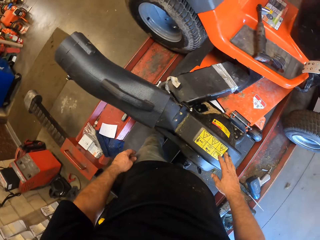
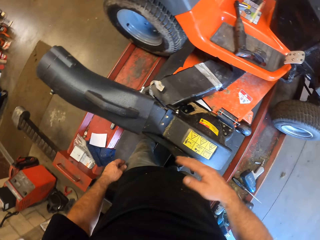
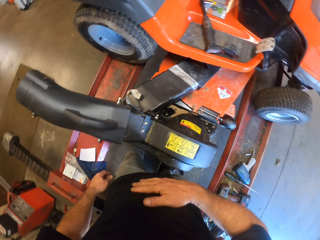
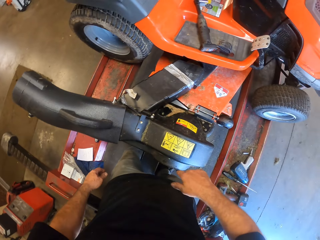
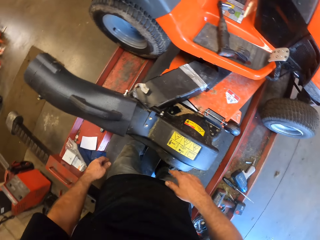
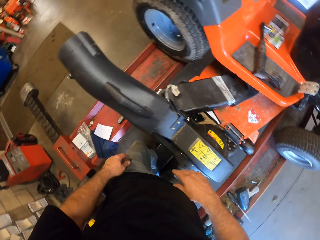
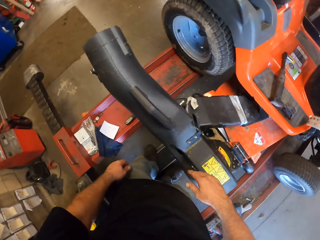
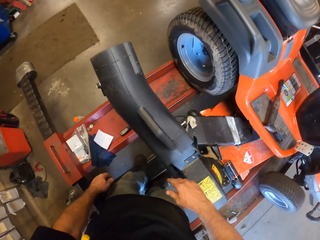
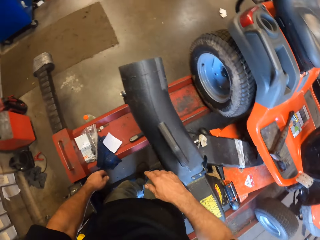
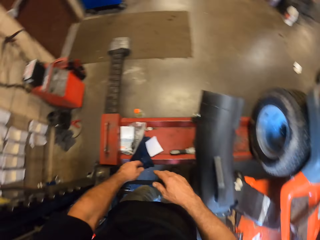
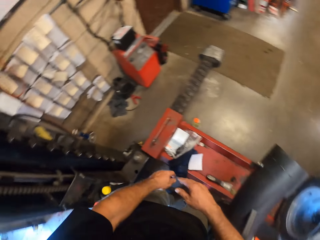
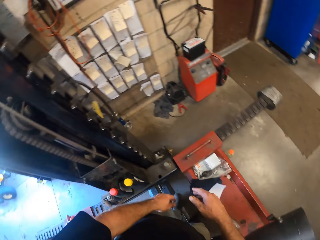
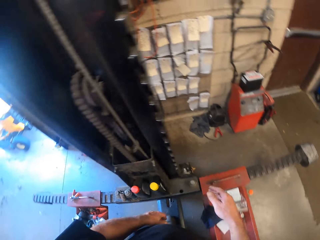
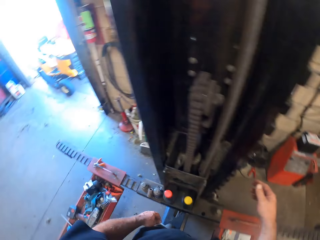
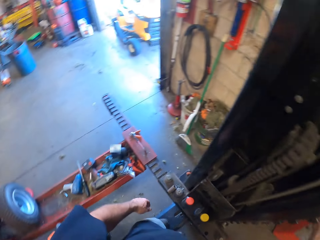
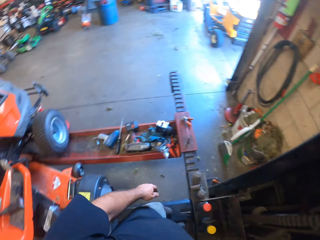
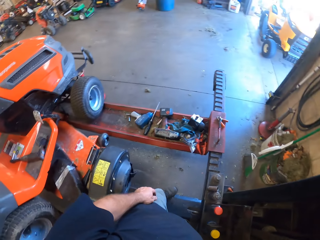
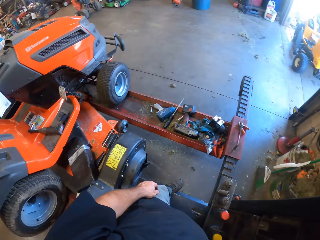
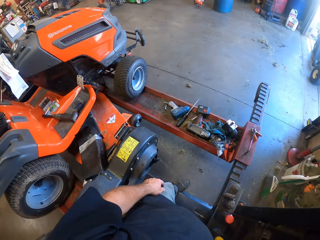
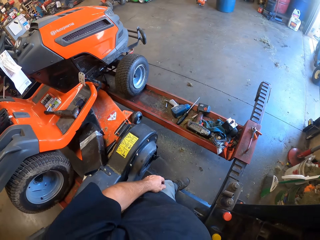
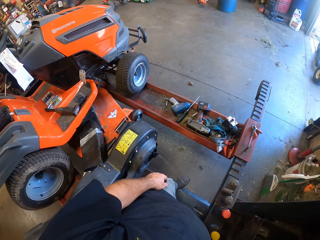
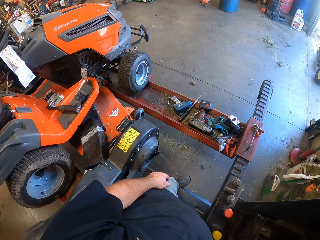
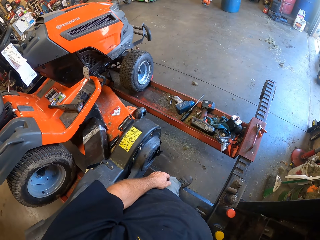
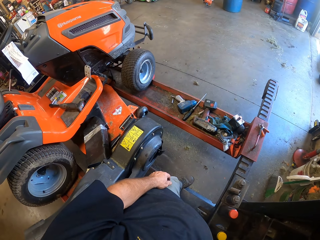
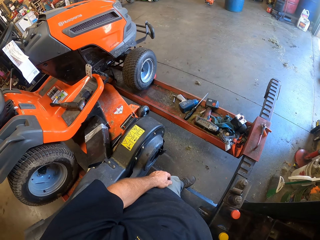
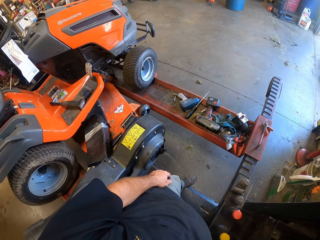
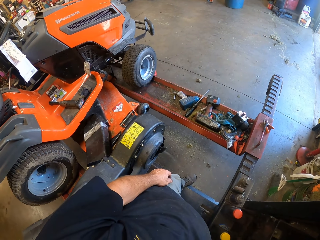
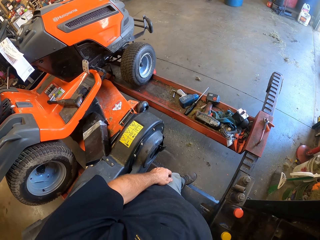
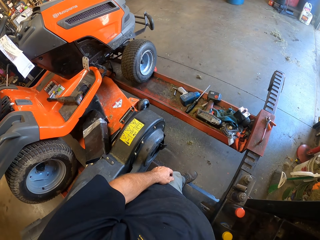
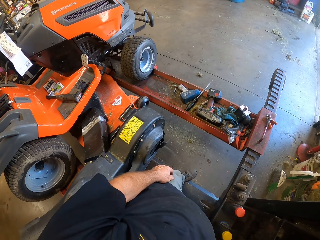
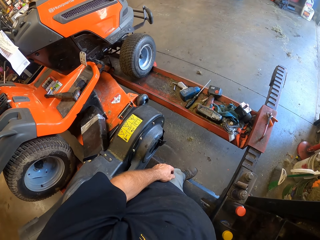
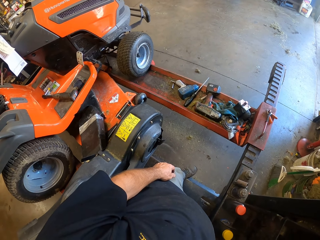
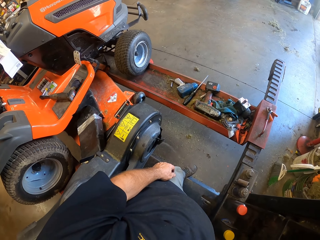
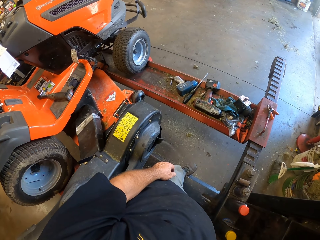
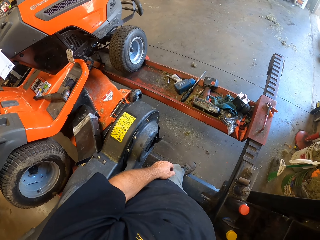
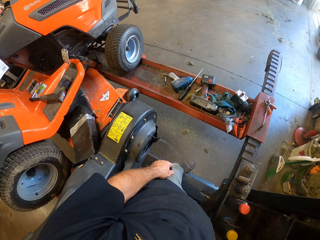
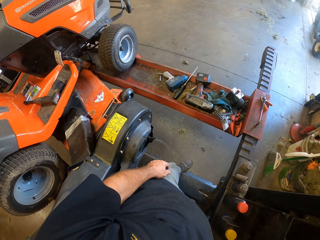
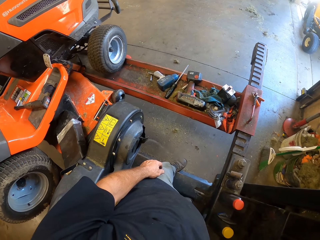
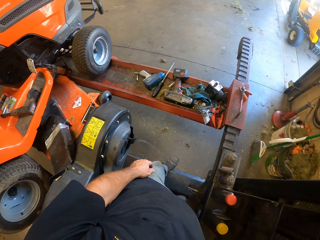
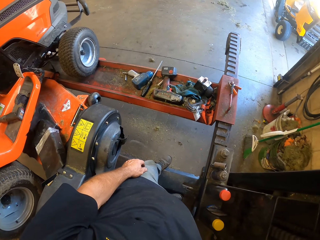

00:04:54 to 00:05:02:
The camera wearer holds something. They look around the room.

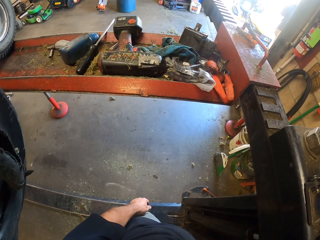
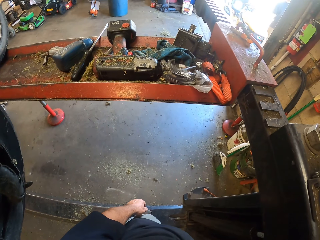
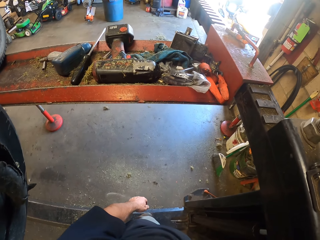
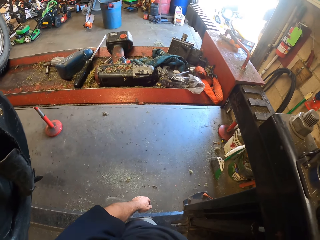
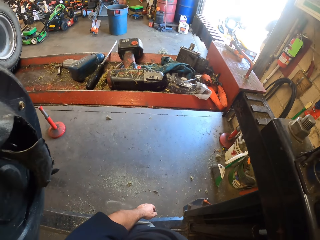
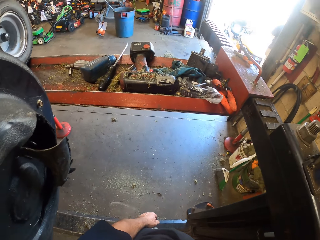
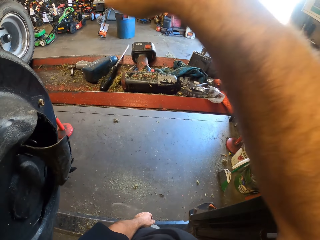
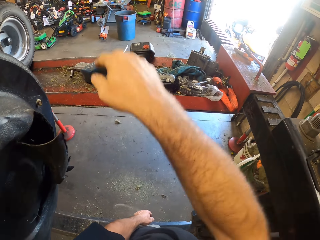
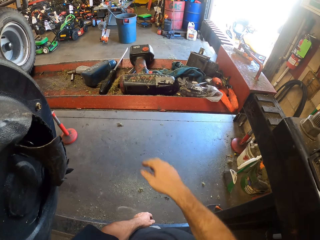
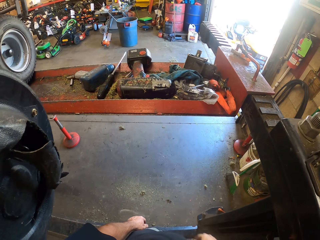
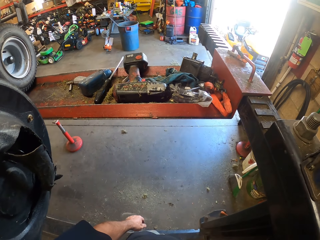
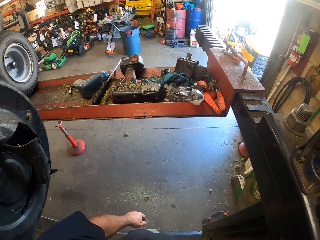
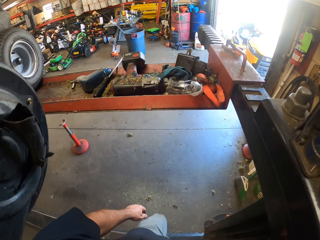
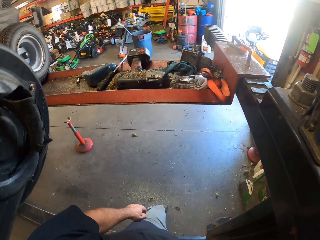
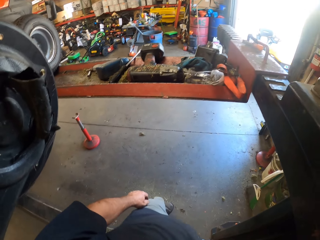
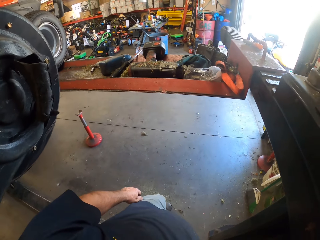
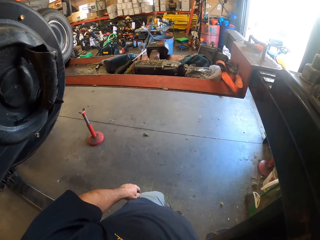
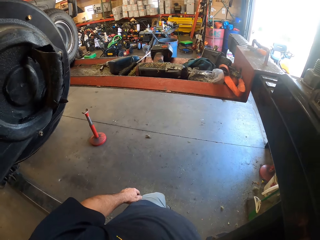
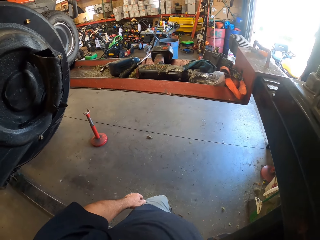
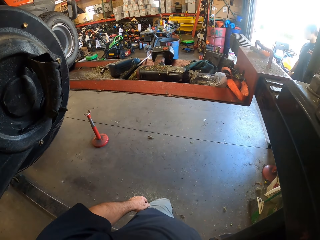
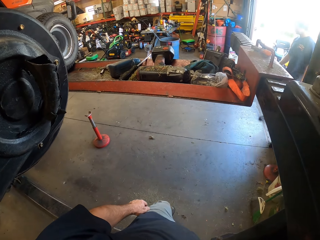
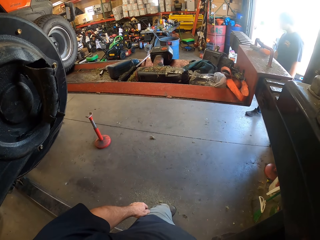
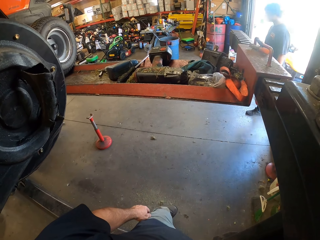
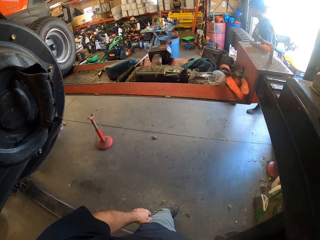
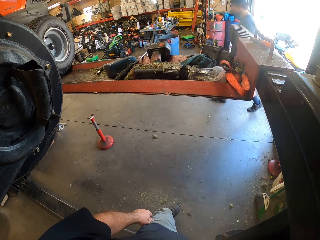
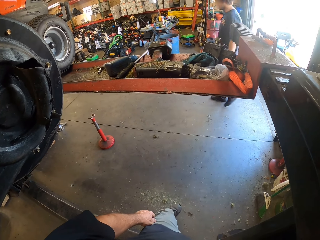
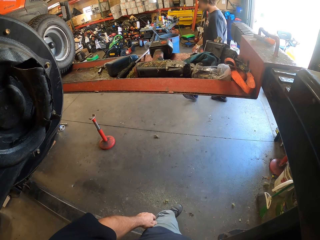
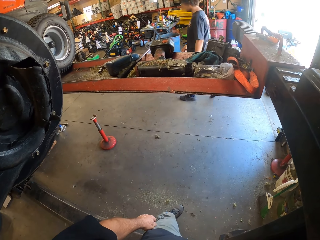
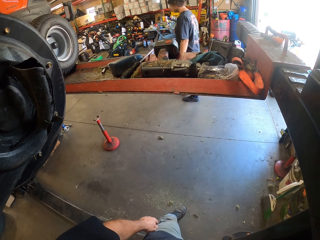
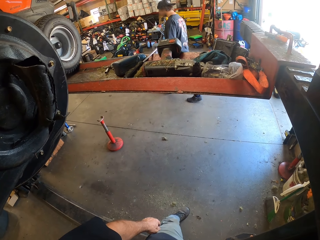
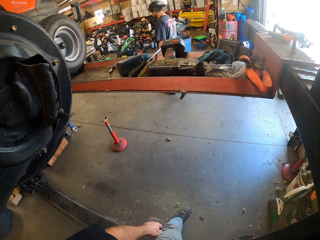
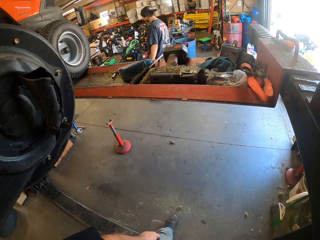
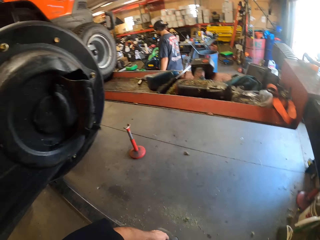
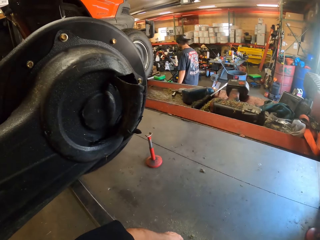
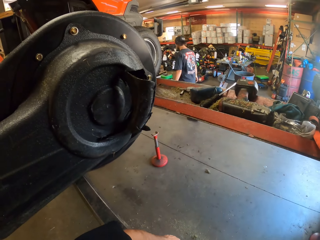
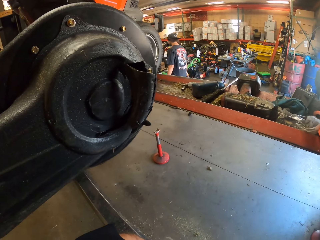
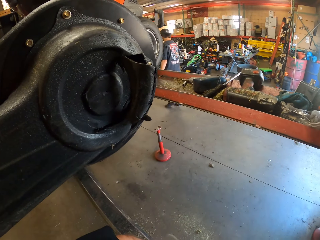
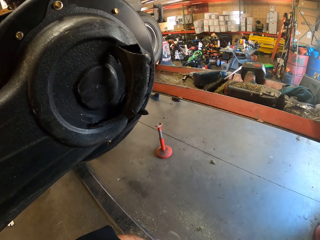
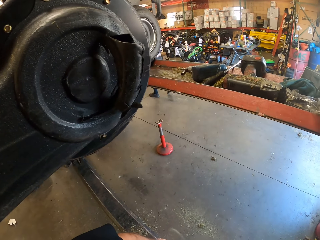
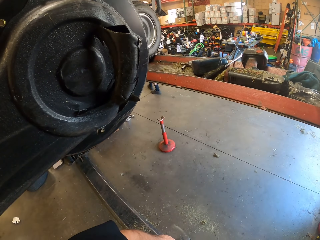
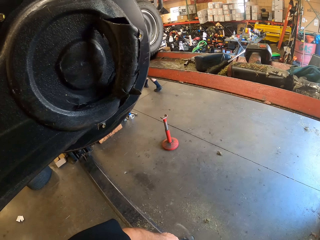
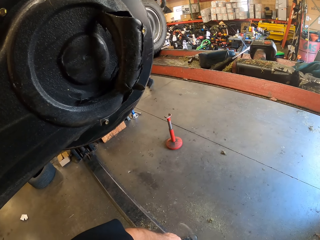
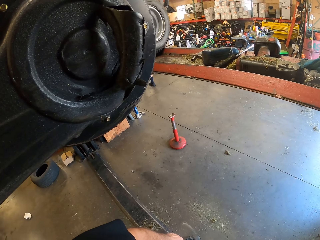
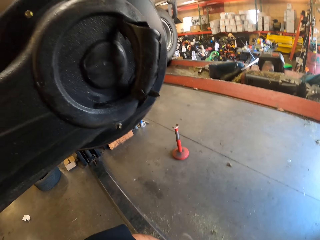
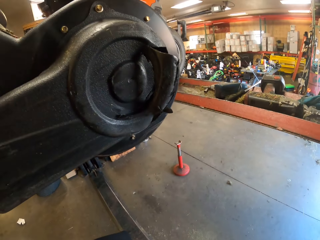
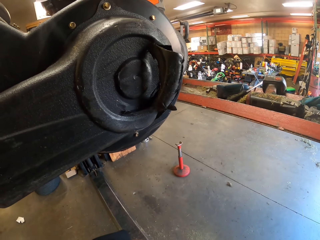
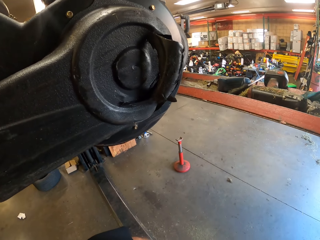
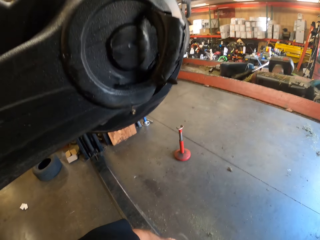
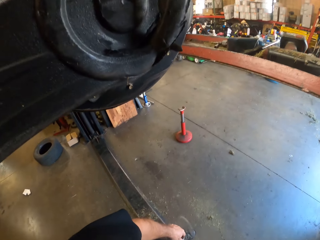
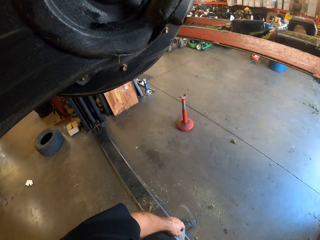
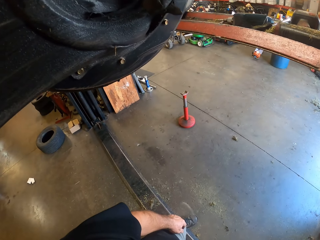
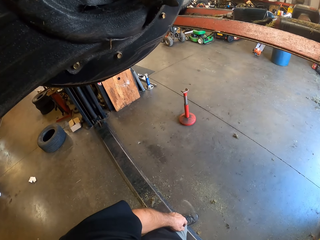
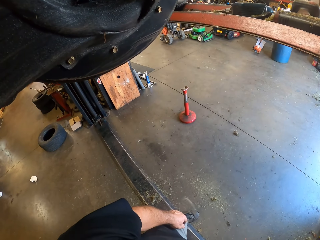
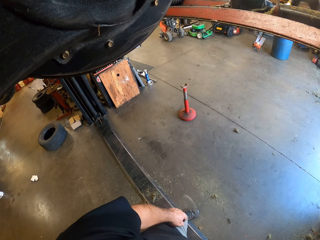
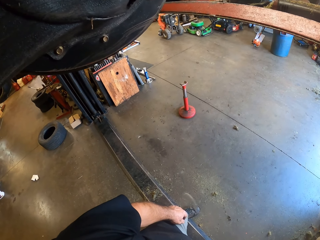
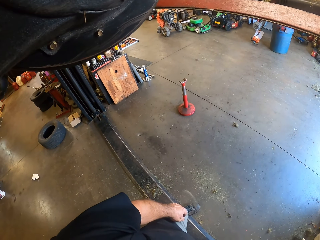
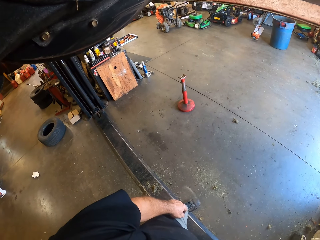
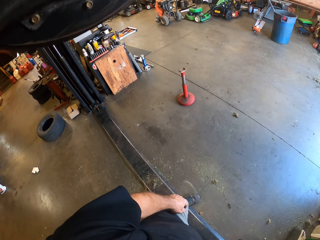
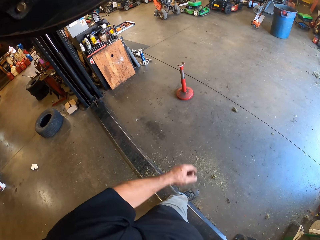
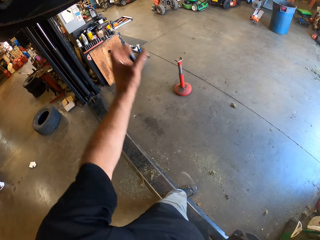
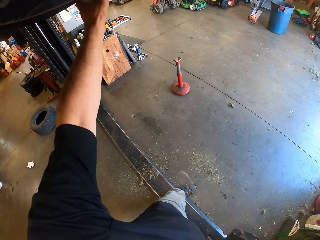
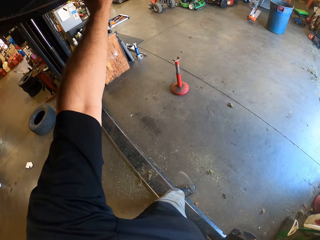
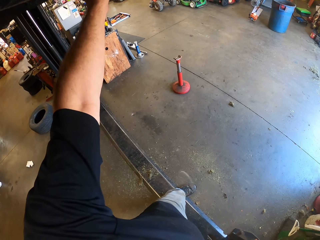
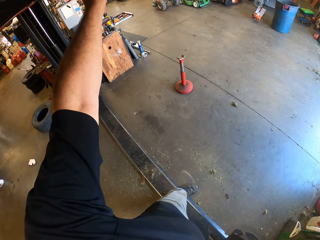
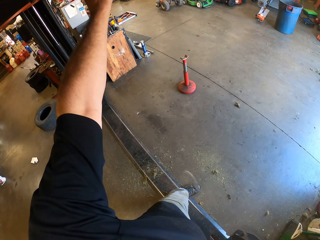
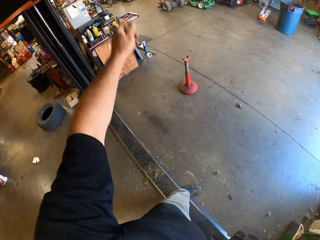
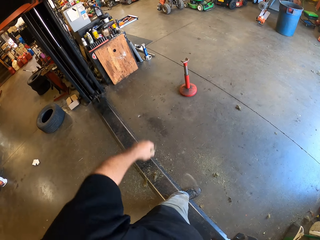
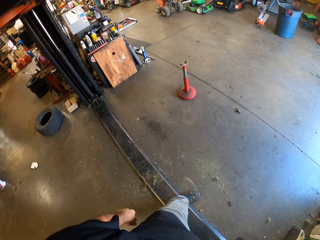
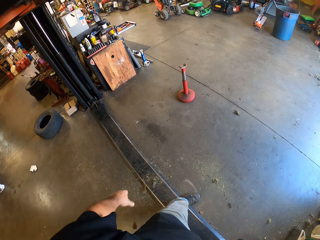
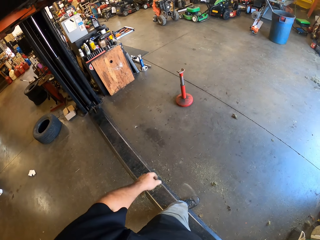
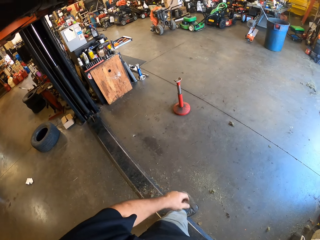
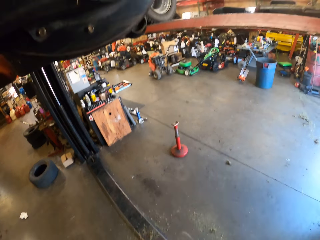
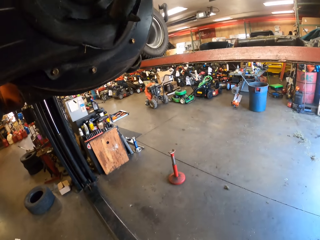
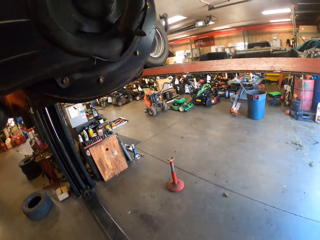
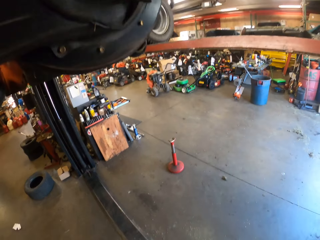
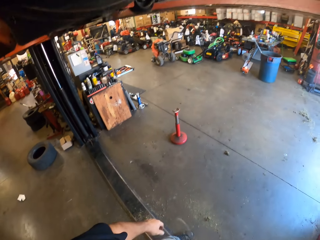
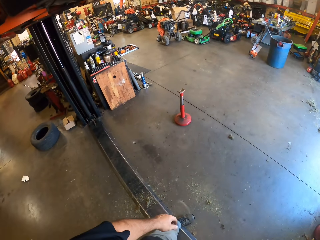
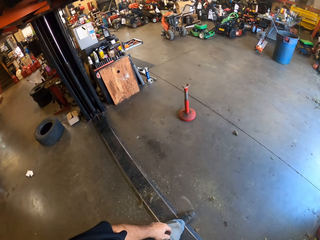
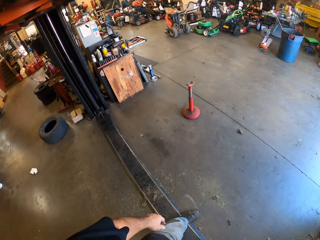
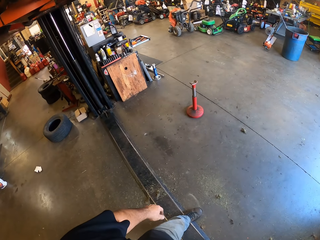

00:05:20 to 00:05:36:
The camera wearer puts down the hand. They look around the room. A man walks into the room. The camera wearer looks at the lawn mower. They hold the lawn mower. They adjust the rotor blade below the mower. They look at the lawn mower.
